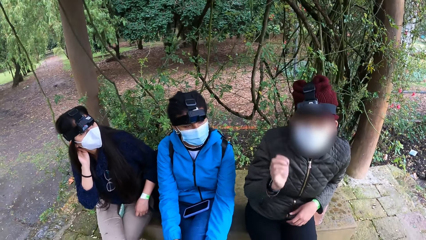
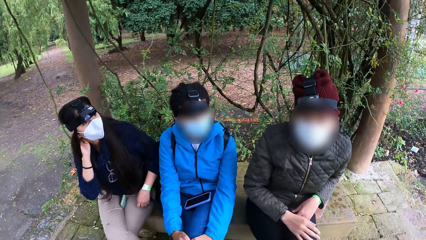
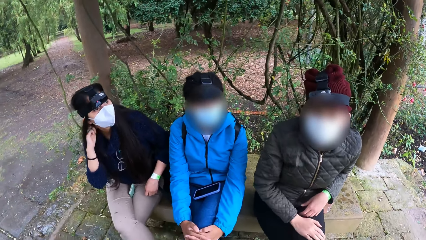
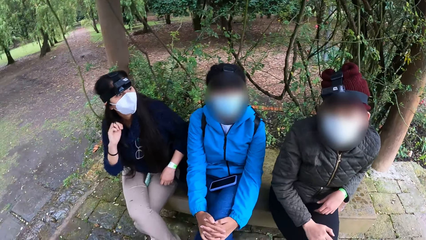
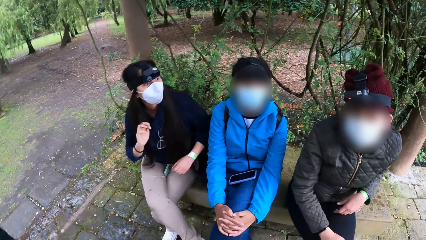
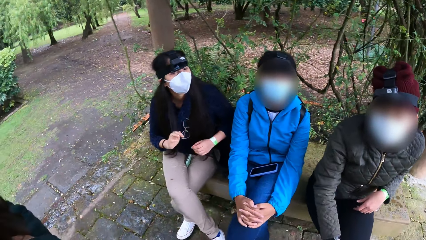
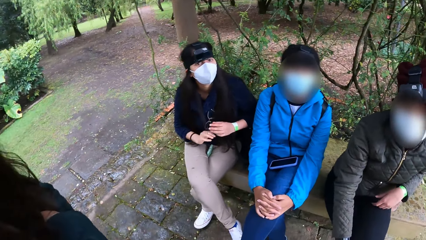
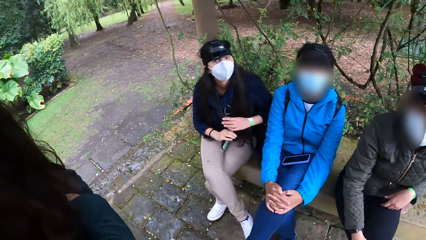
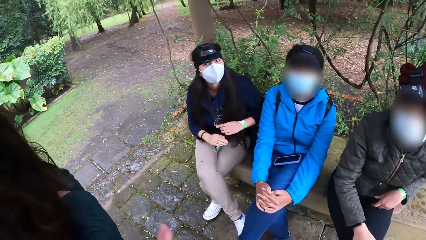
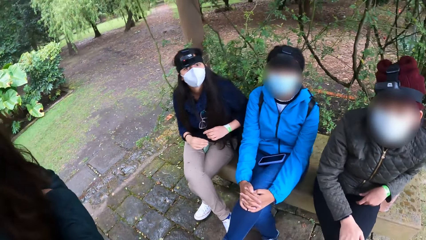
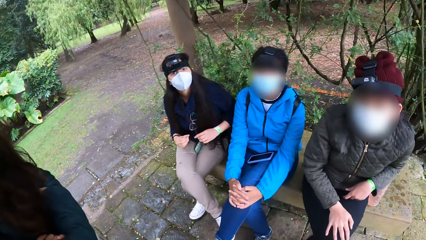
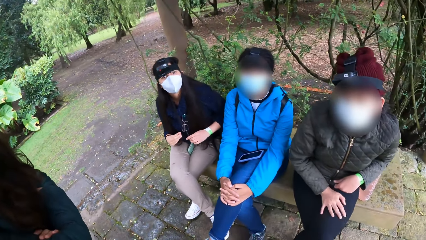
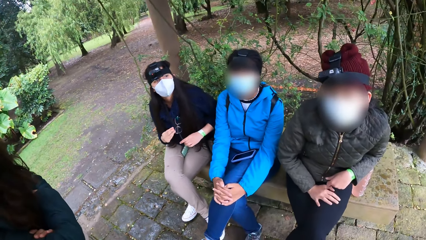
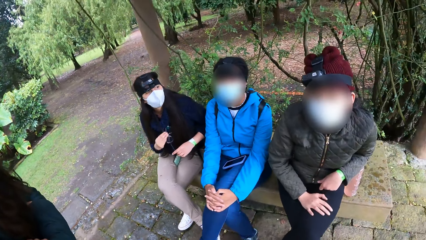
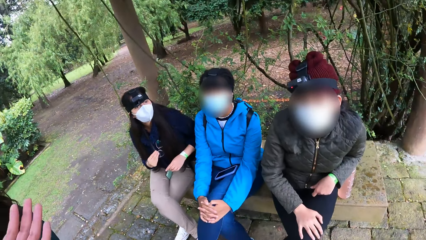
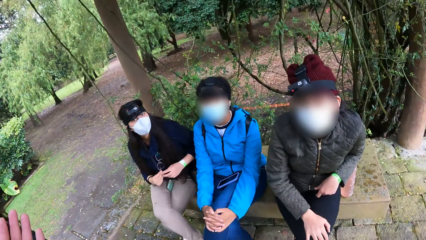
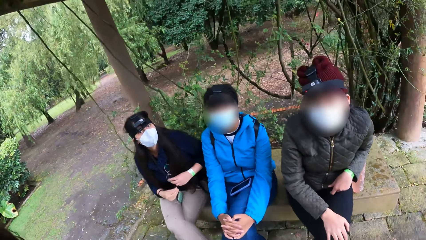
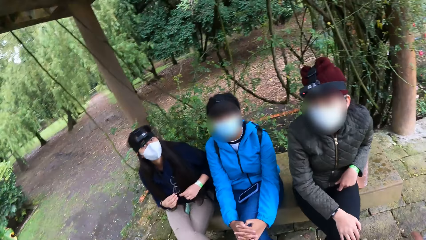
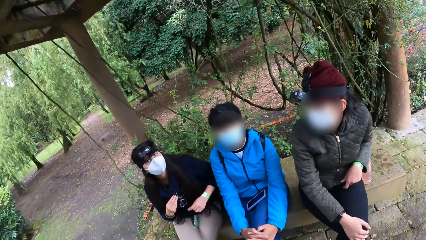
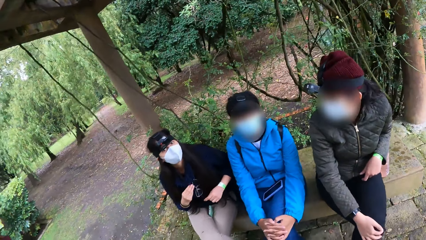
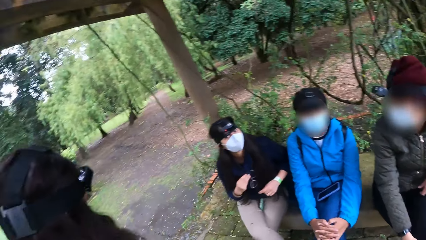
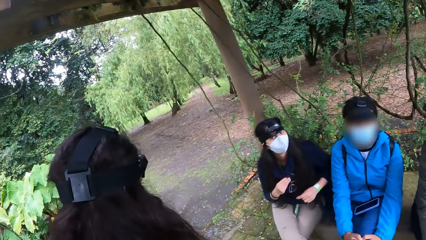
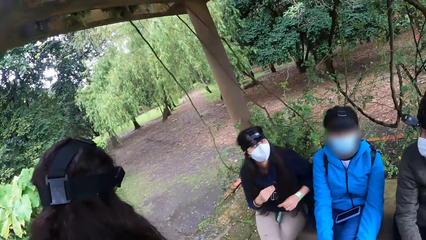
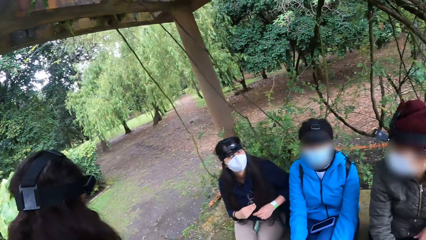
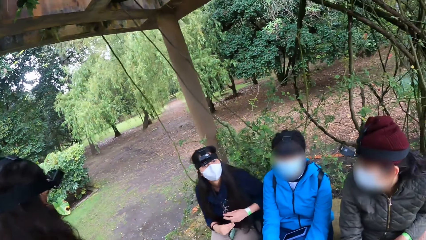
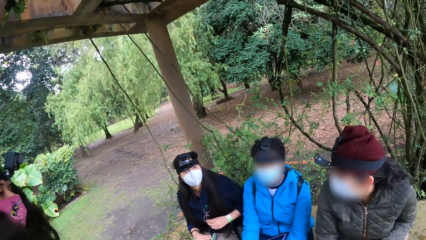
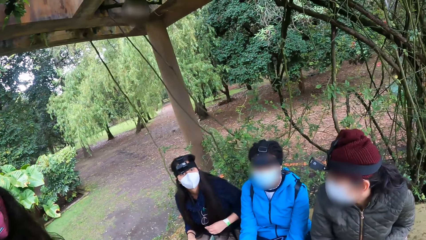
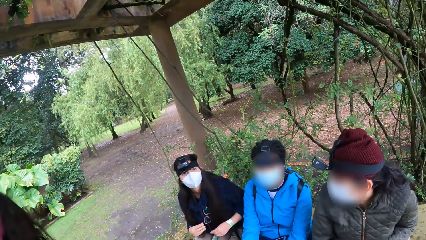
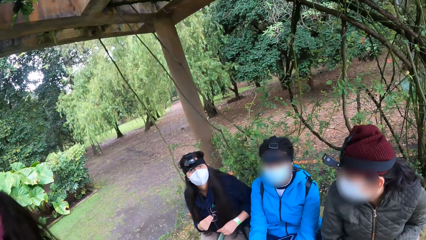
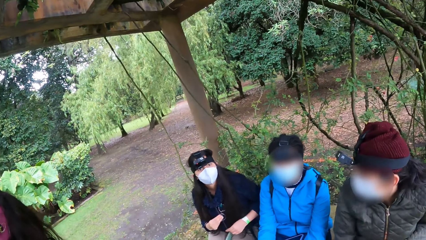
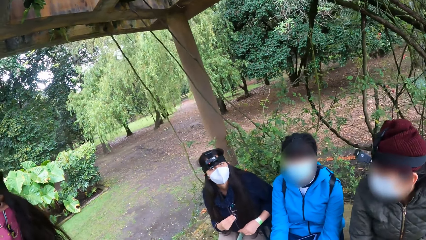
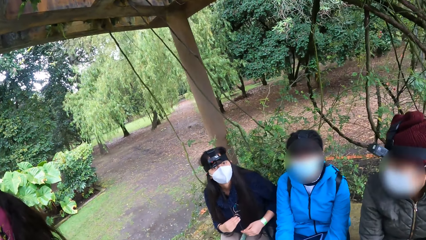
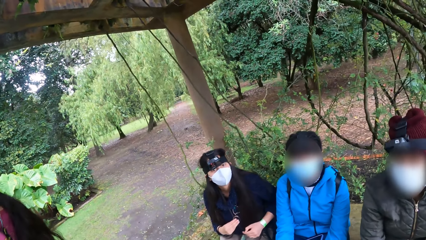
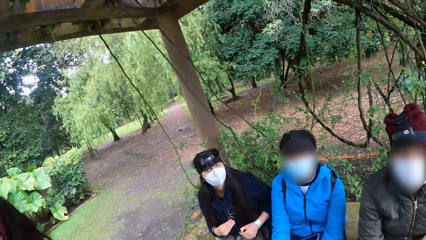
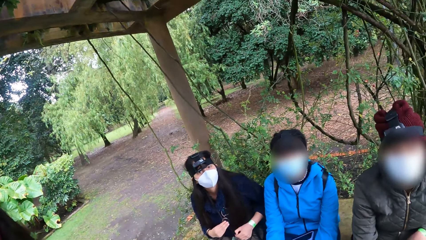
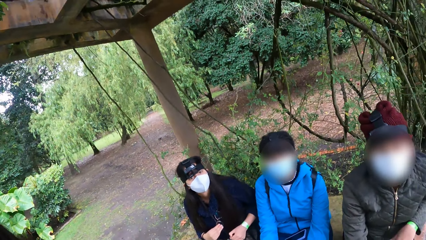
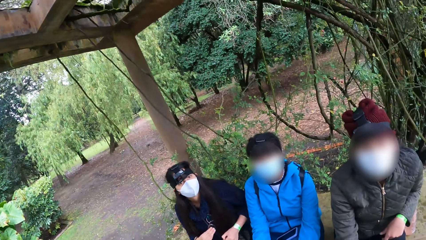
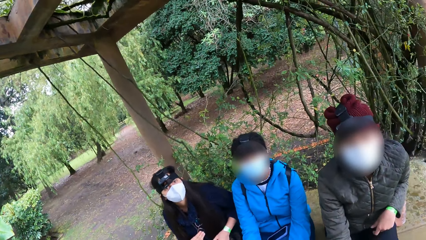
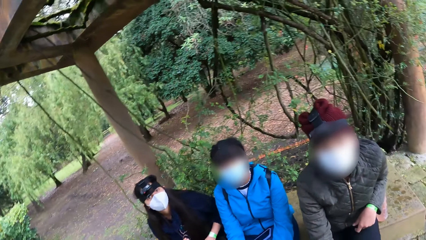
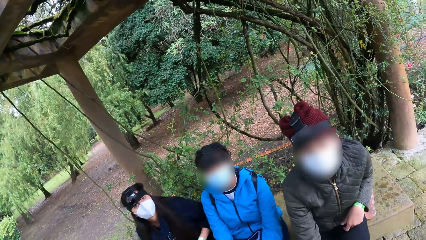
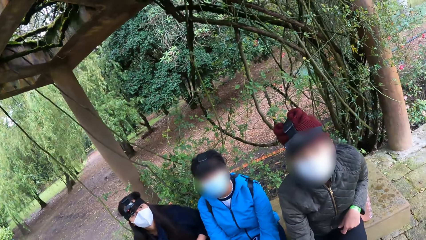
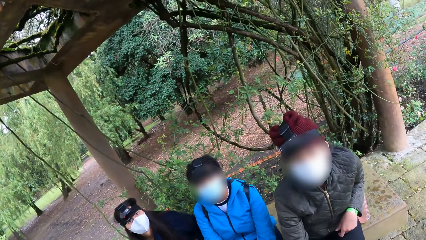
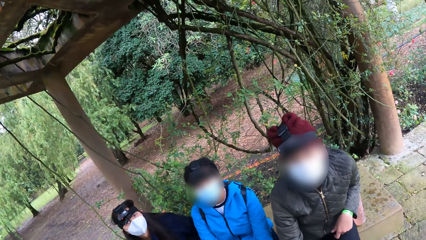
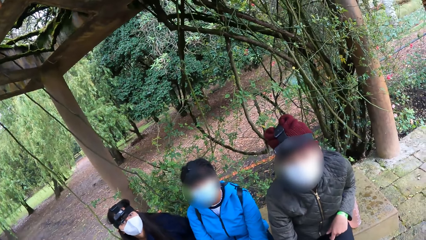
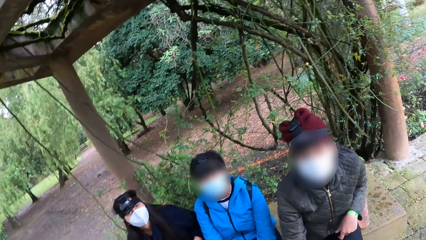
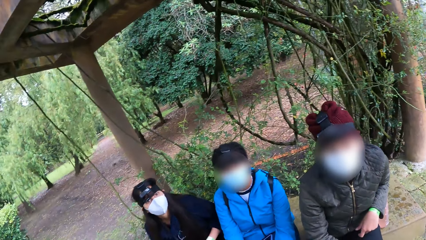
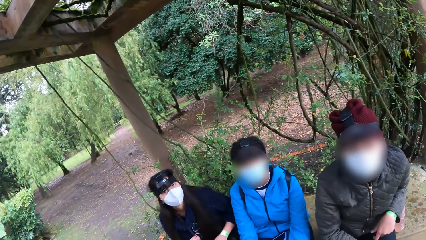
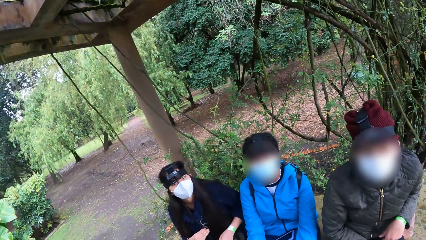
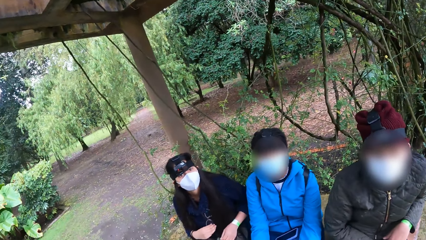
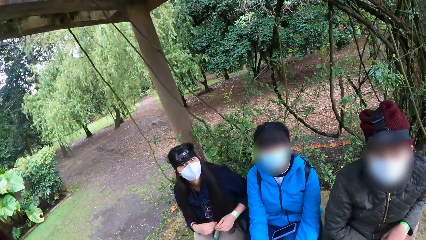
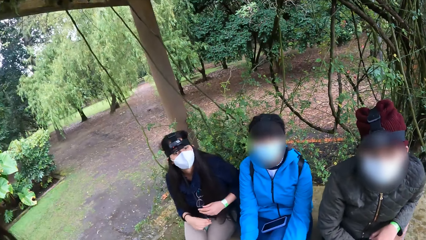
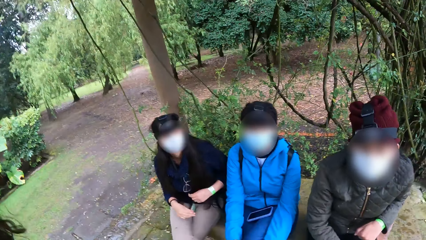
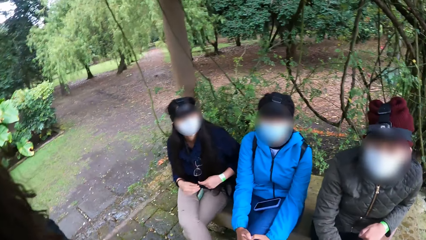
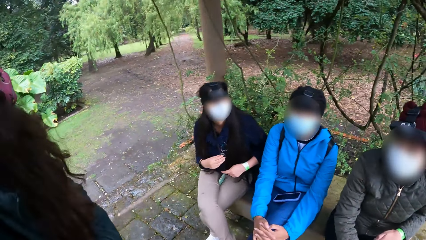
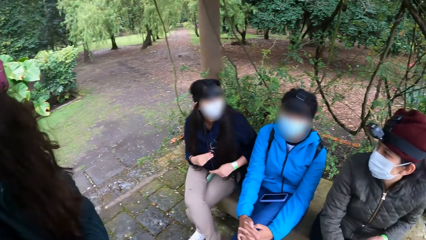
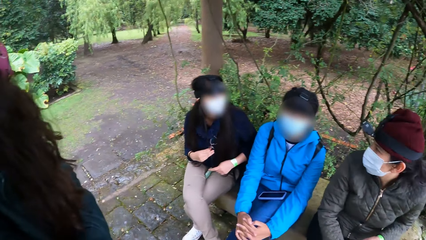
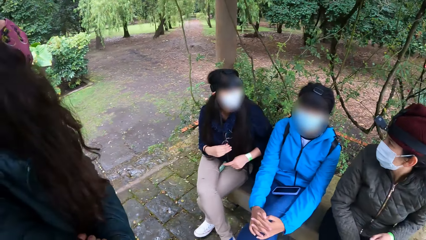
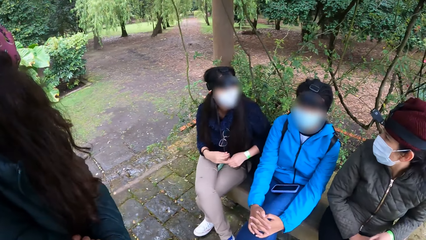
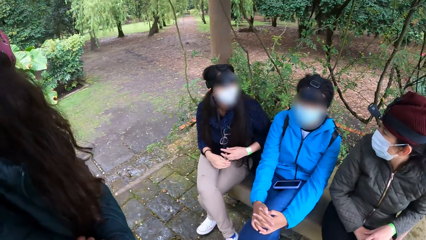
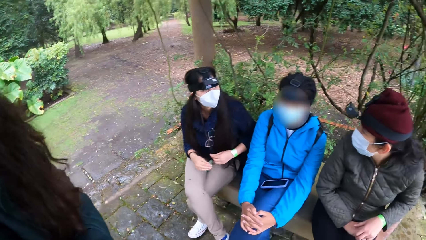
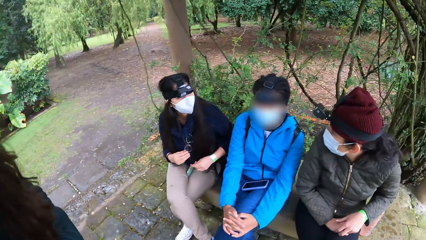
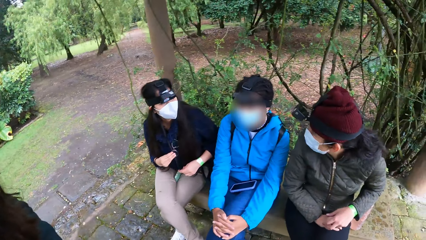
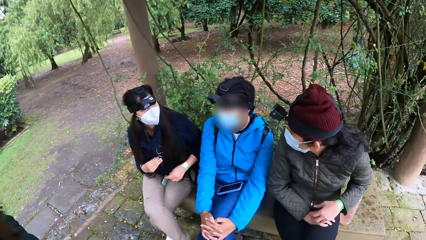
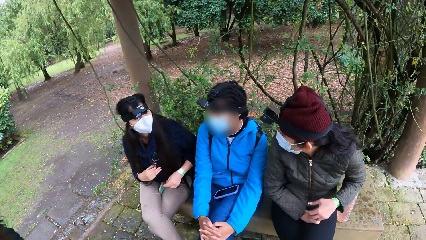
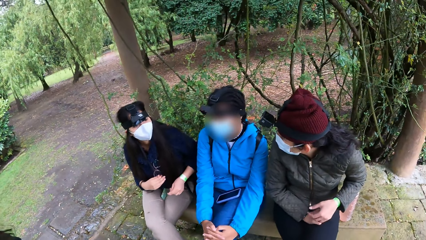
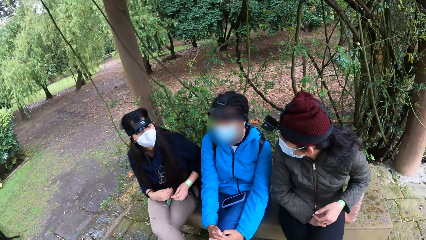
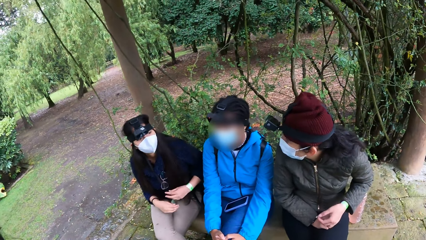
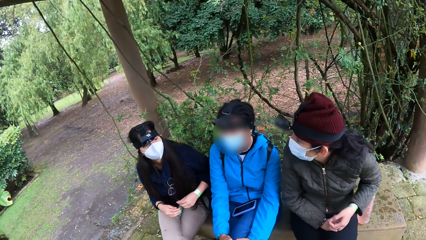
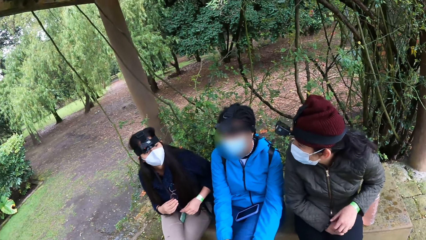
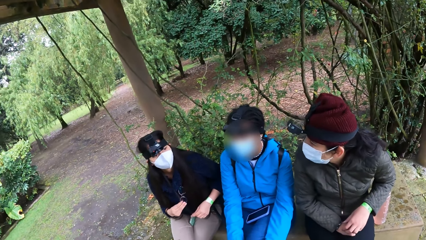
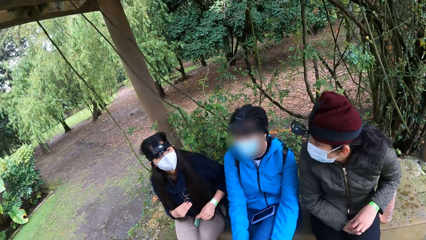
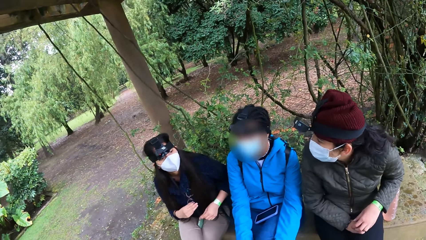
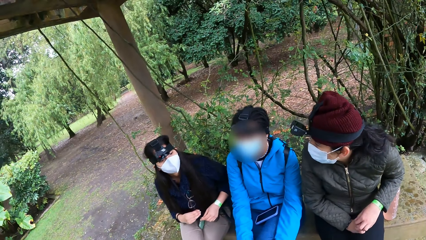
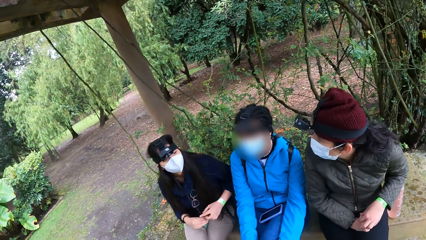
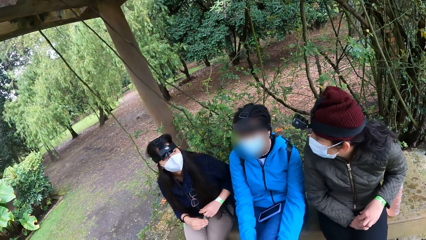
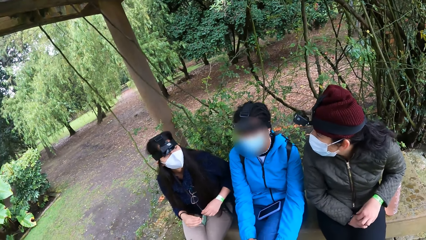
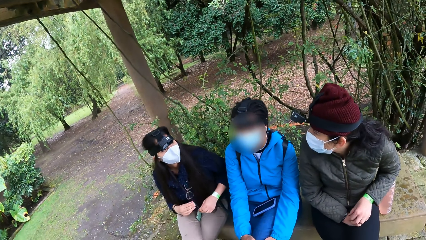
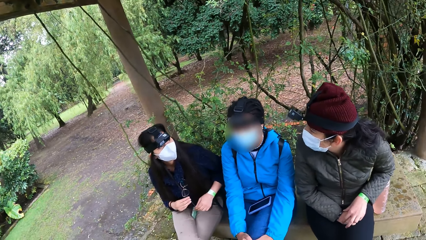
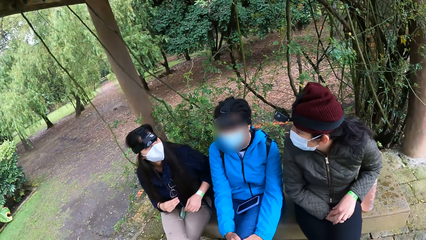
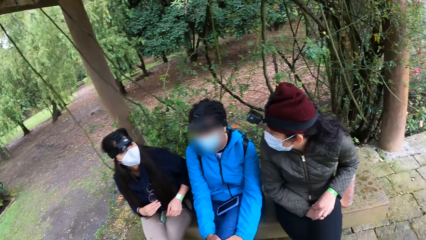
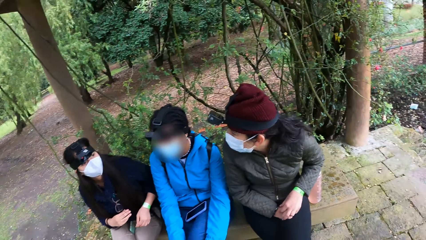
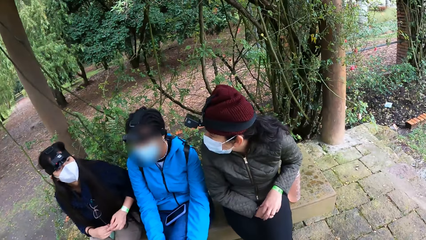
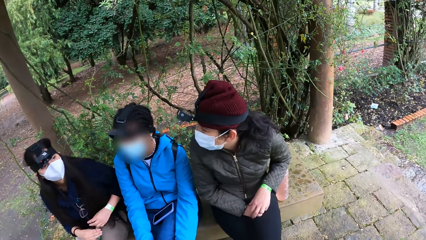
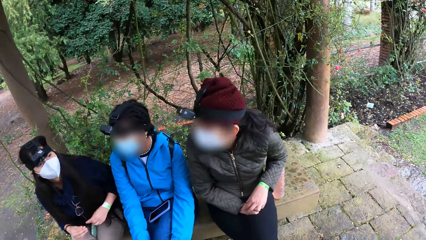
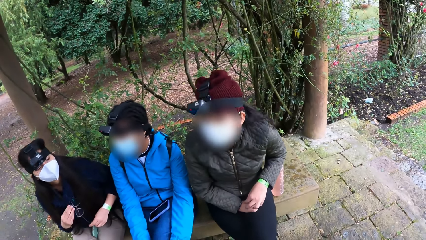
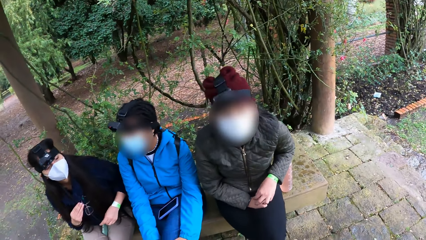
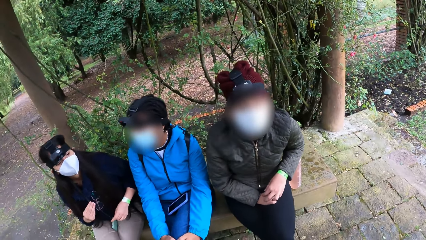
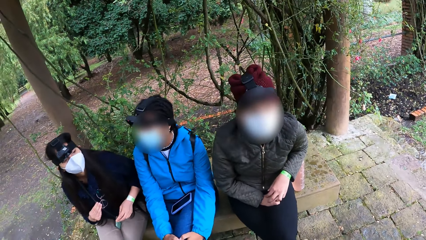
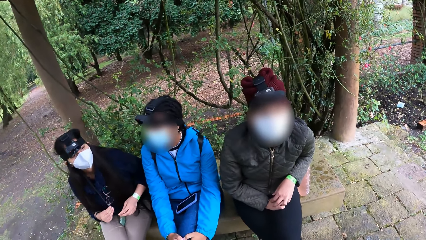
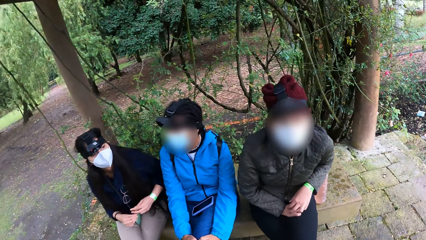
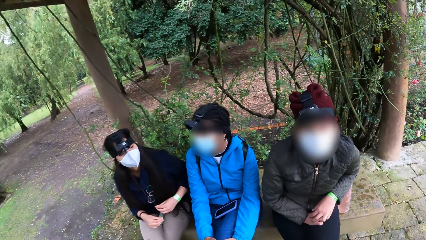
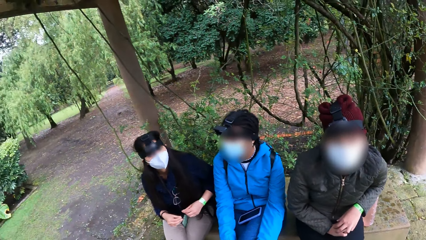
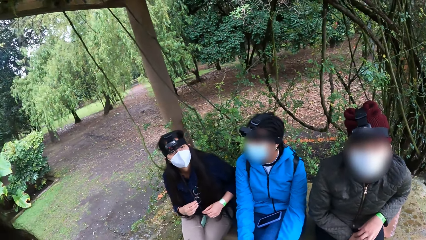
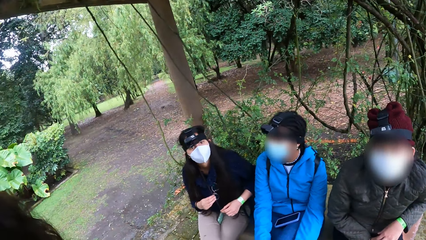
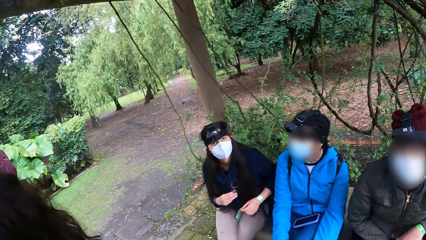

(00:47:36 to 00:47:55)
A woman adjusts her hair with both hands. The camera wearer interacts with another woman, a third woman and the first woman. They look around. They interact with a fourth woman.
